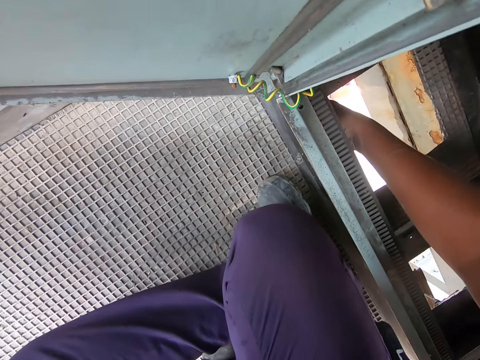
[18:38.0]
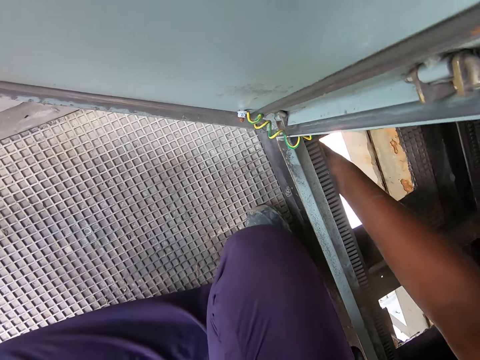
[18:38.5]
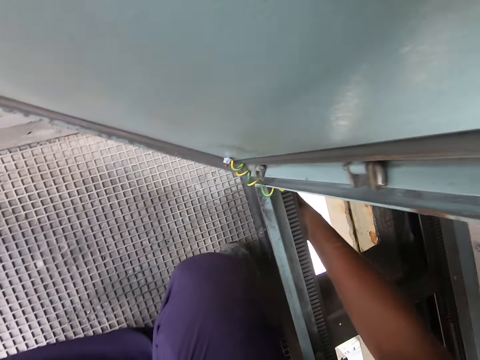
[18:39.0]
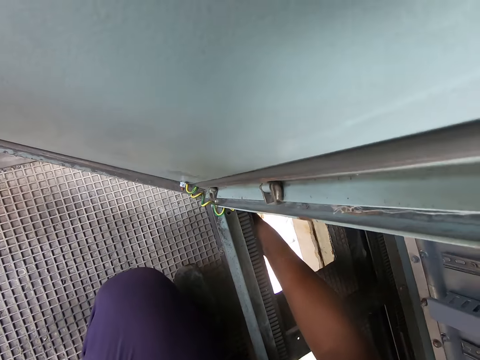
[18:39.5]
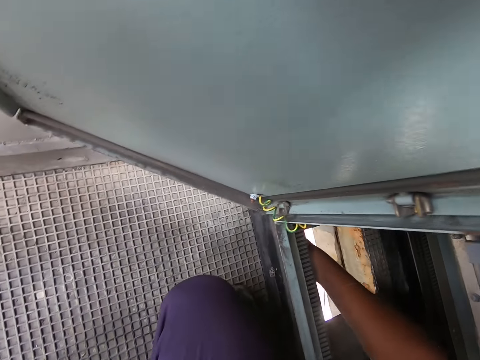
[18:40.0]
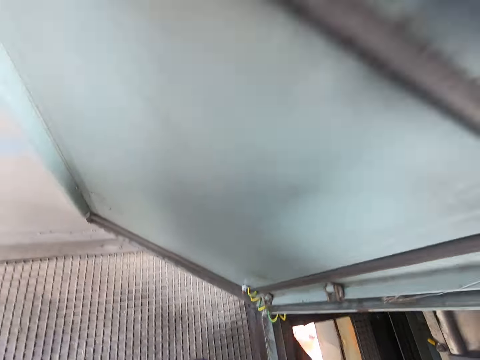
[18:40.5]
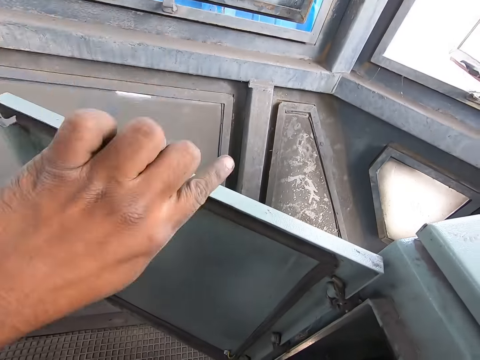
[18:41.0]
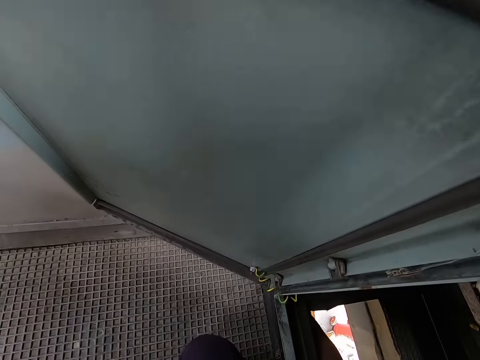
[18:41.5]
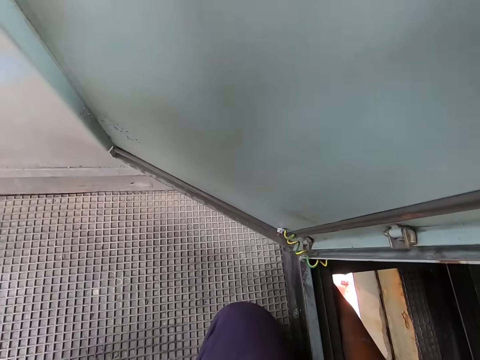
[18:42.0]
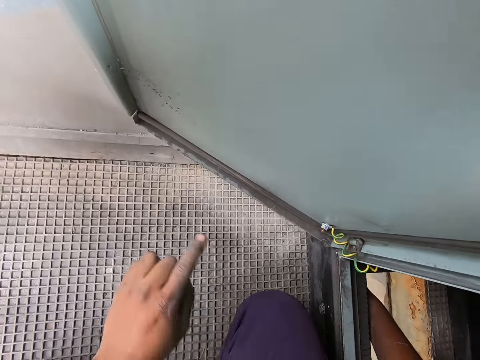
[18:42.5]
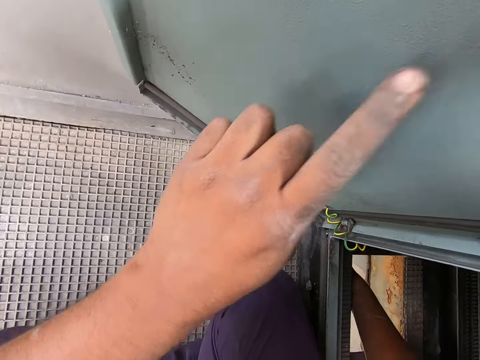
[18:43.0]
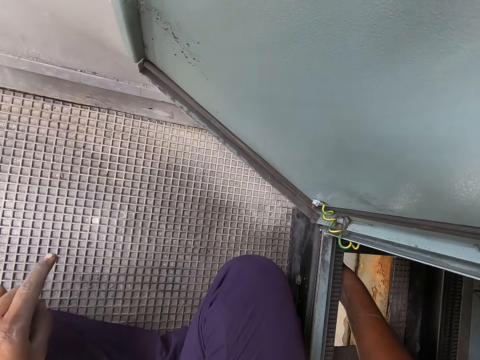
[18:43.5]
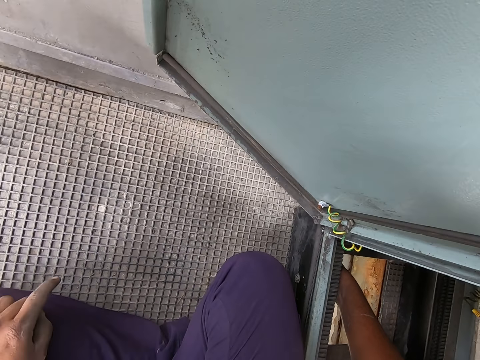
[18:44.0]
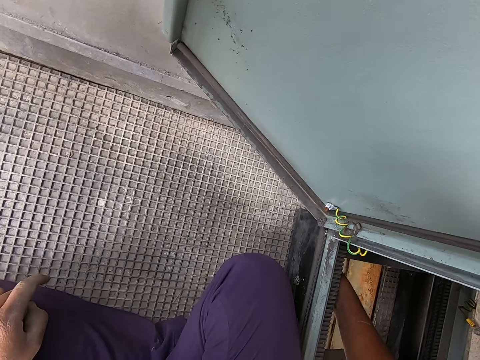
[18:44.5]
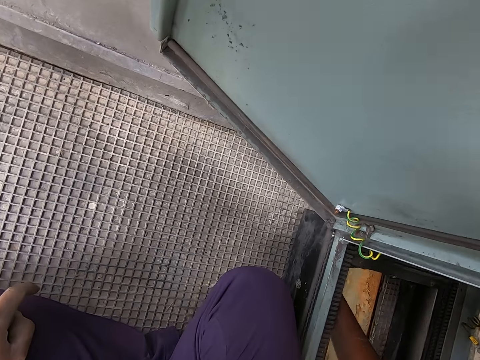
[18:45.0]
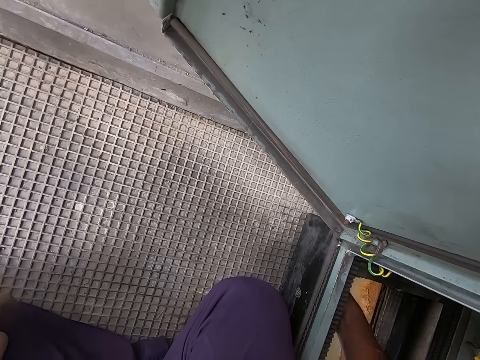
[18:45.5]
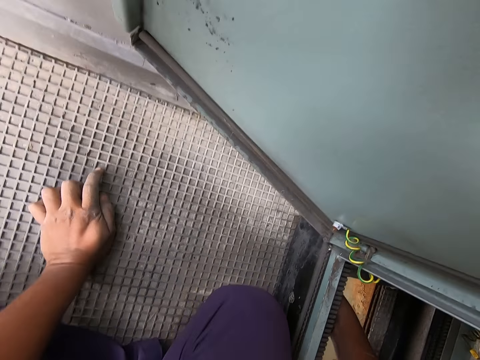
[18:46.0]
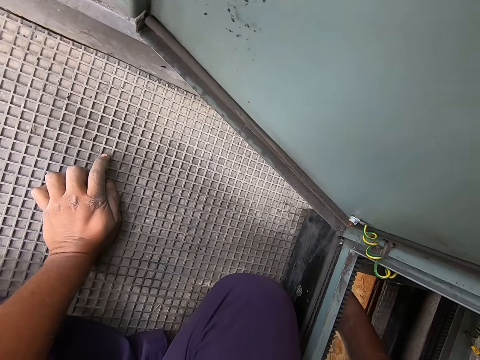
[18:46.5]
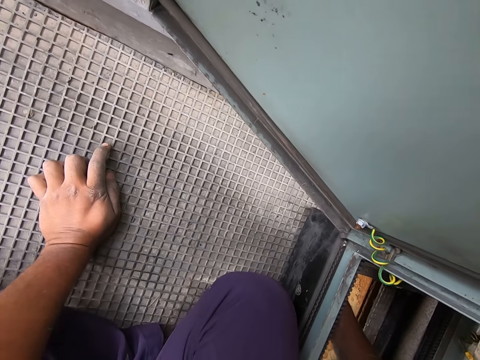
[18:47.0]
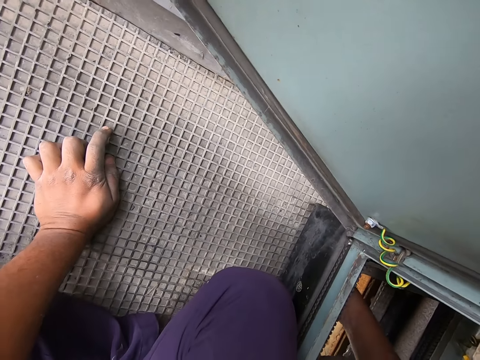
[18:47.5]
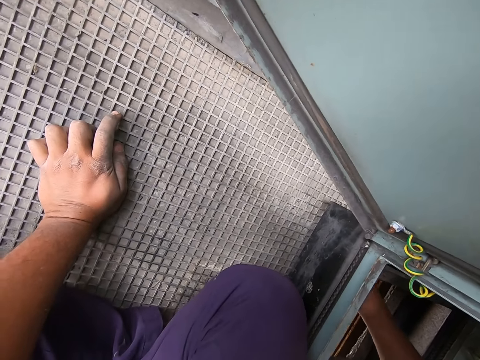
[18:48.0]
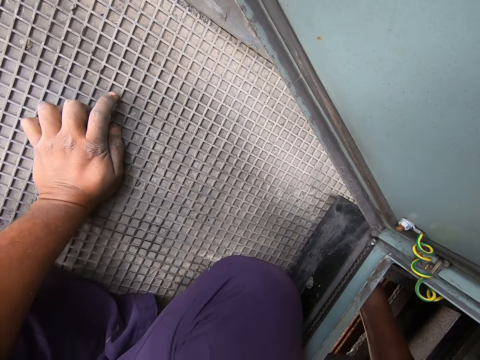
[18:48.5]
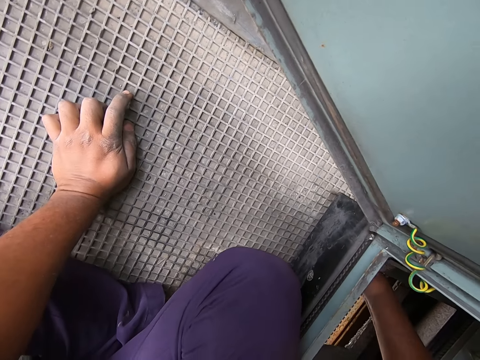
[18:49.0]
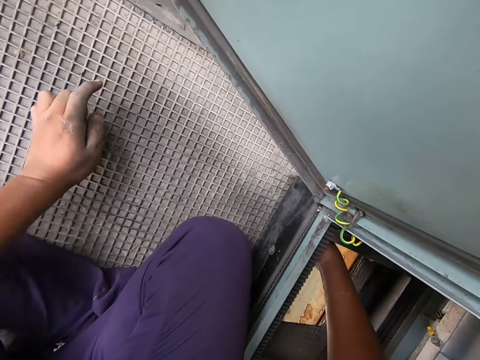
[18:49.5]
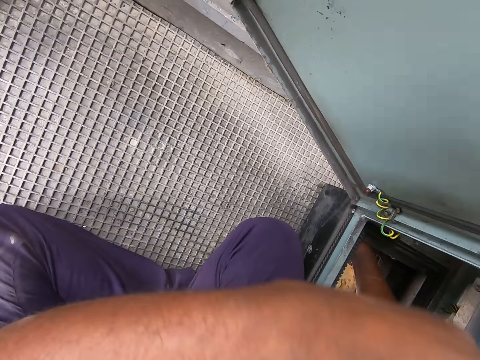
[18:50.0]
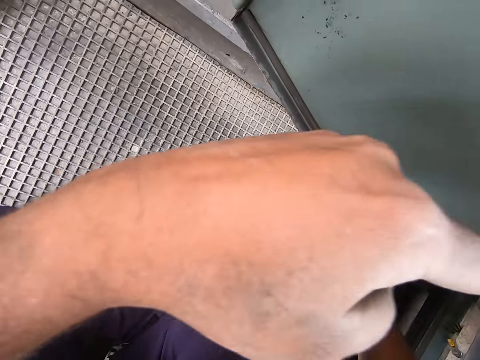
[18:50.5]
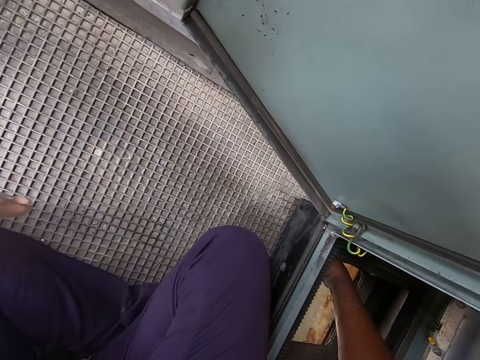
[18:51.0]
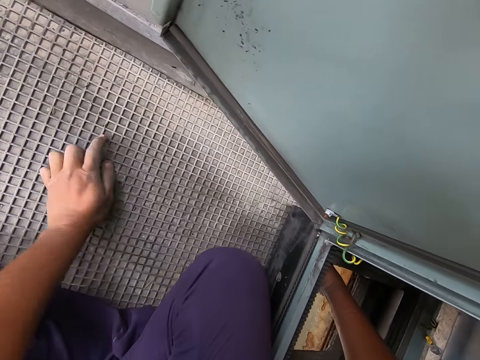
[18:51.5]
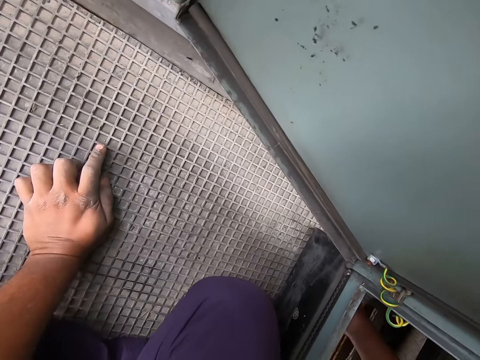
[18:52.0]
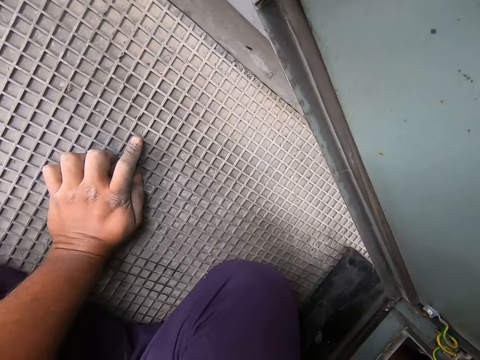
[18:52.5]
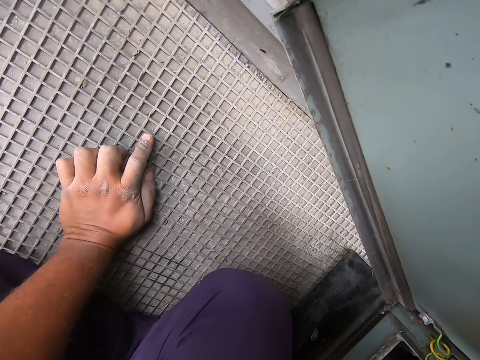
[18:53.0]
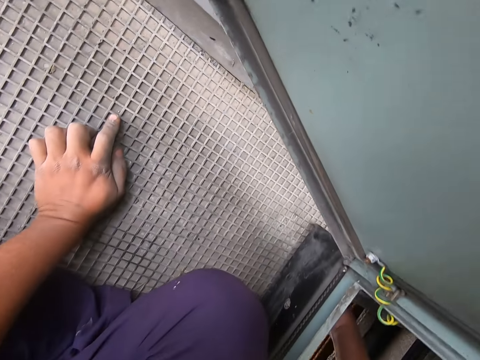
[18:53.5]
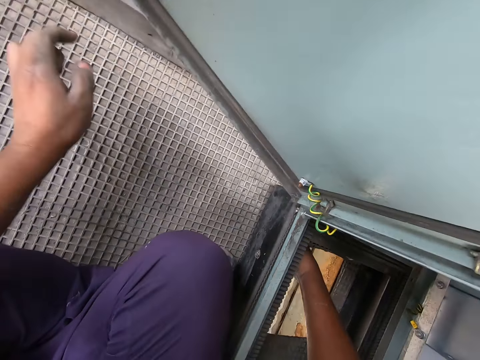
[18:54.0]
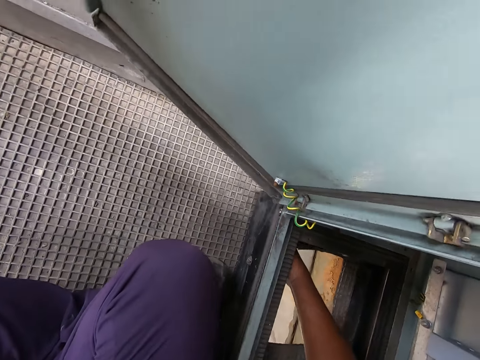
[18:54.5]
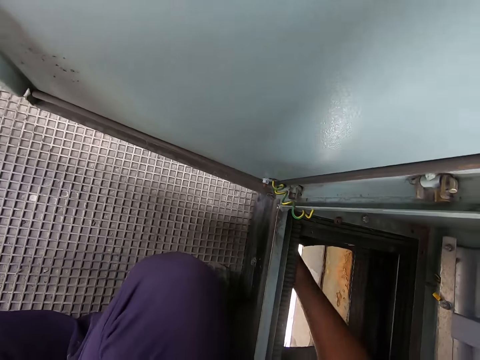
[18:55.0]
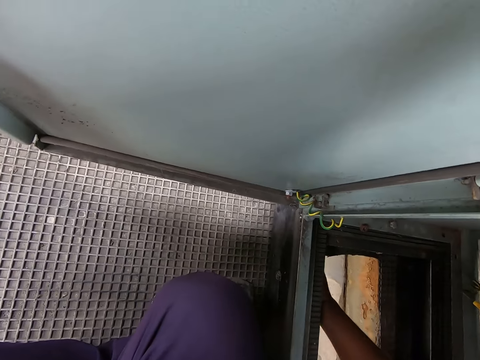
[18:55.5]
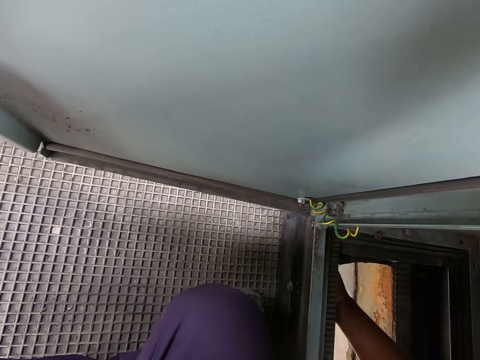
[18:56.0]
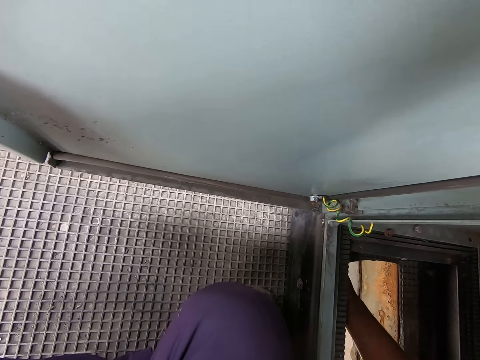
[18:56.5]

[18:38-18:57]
The camera wearer moves his hand. He tightens the bolt in the control panel box. He moves his hand. He tightens the bolt in the control panel box.

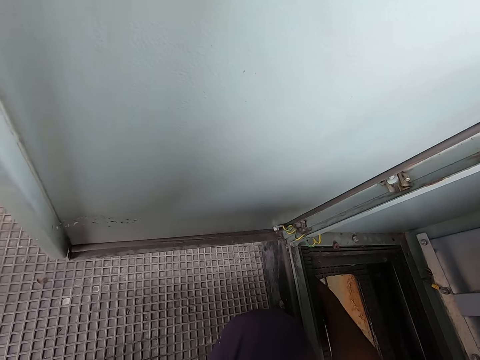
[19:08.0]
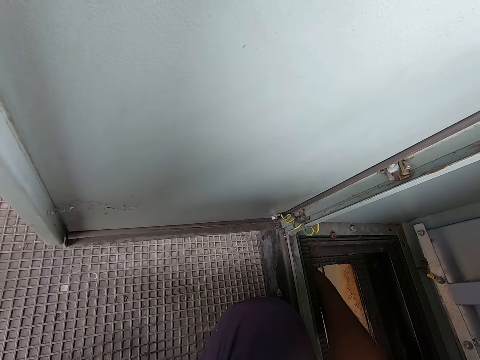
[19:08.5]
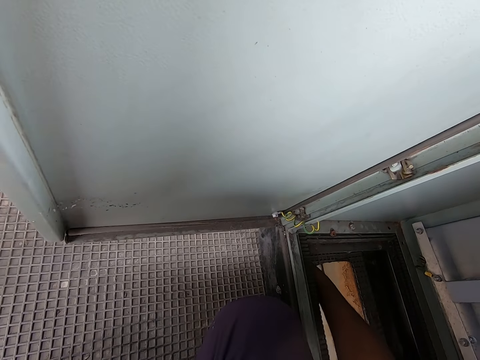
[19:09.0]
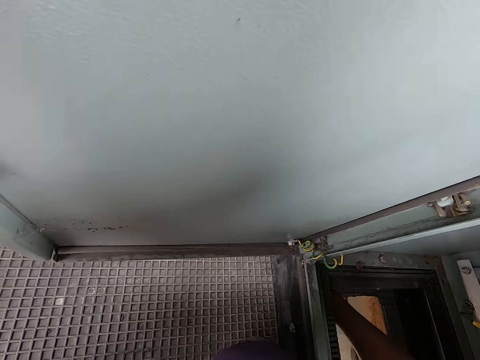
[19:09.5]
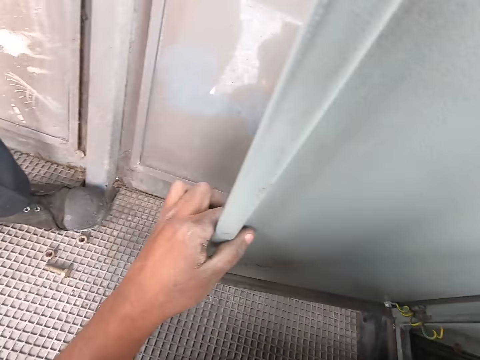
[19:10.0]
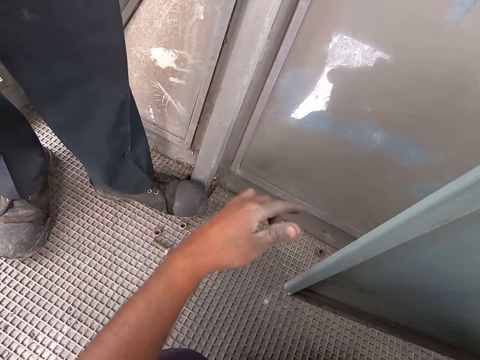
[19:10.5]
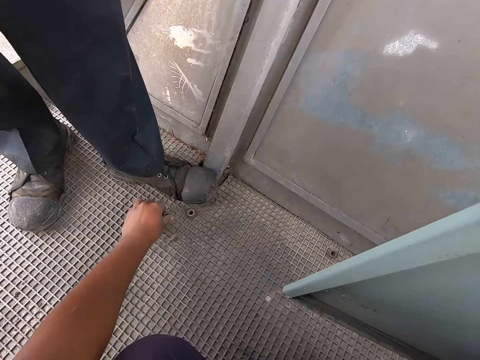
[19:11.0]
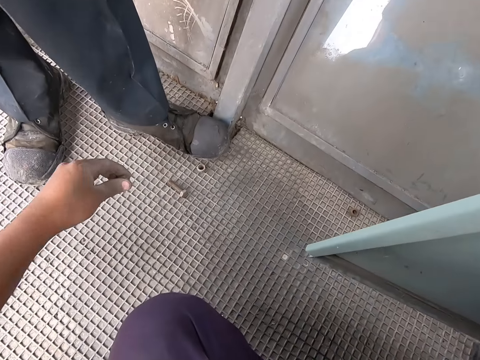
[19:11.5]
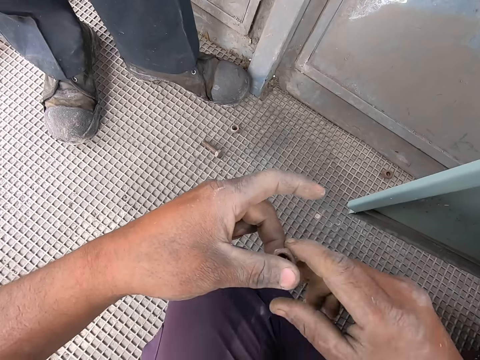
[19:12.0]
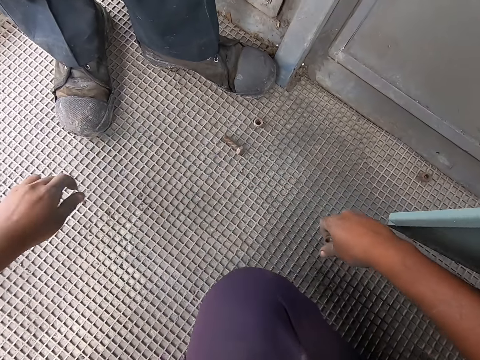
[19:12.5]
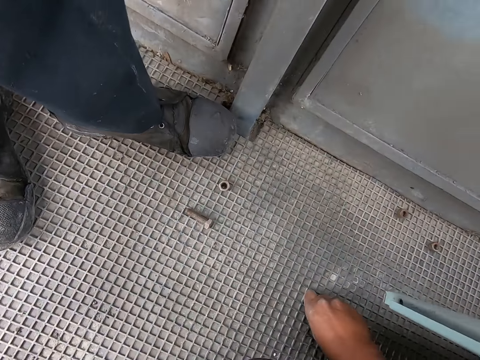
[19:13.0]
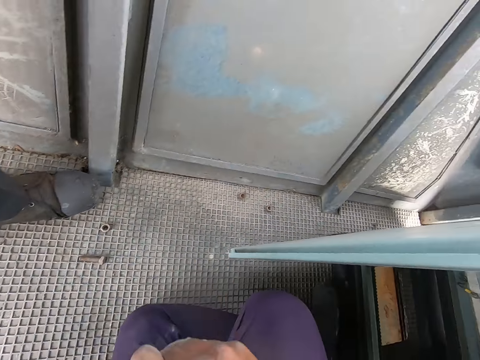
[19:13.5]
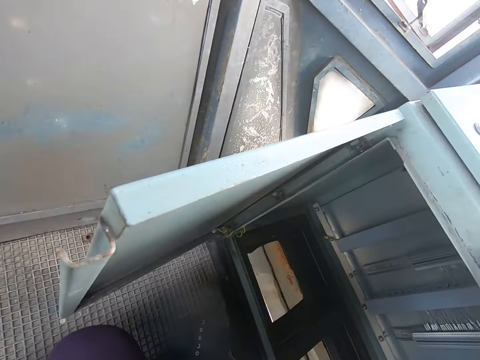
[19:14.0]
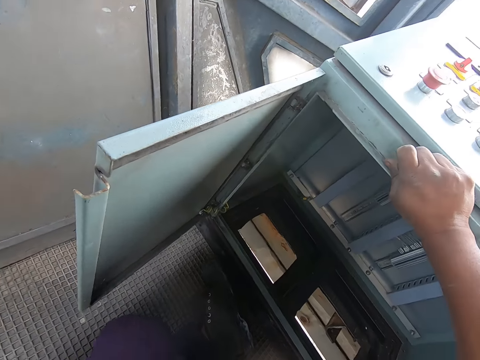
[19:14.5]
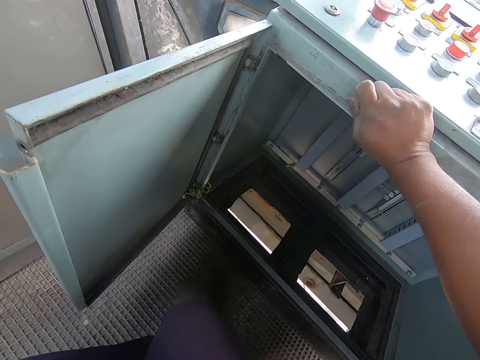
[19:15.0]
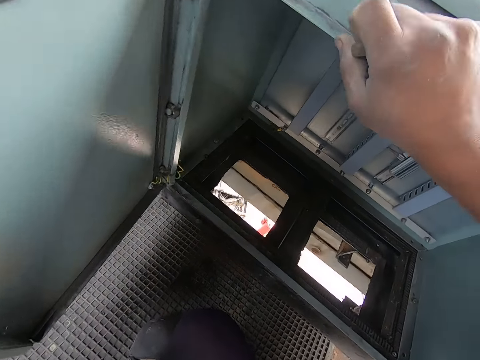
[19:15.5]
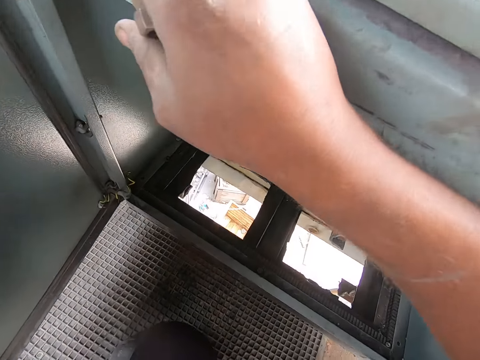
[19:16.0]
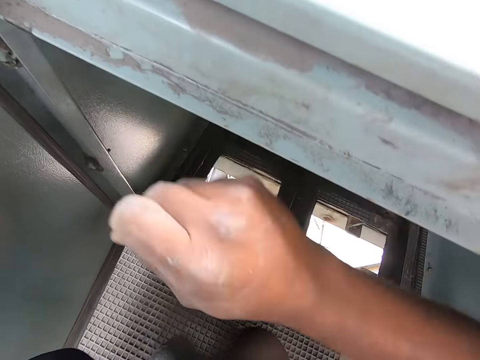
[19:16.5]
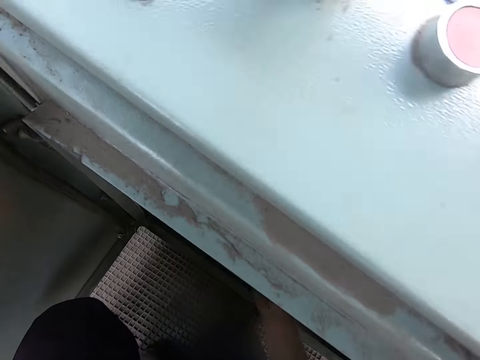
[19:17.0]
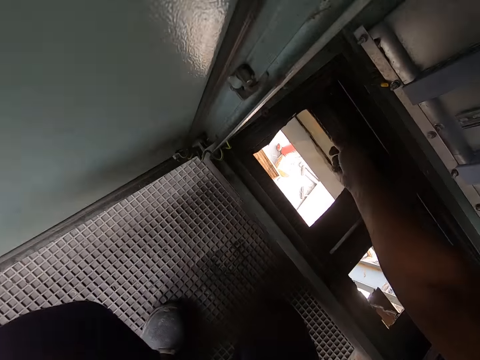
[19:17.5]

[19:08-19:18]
The camera wearer looks around the construction site. They pick up the nut from the floor. They look around. They touch the control box.
